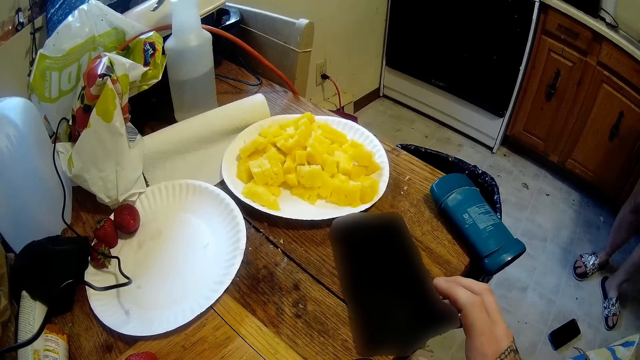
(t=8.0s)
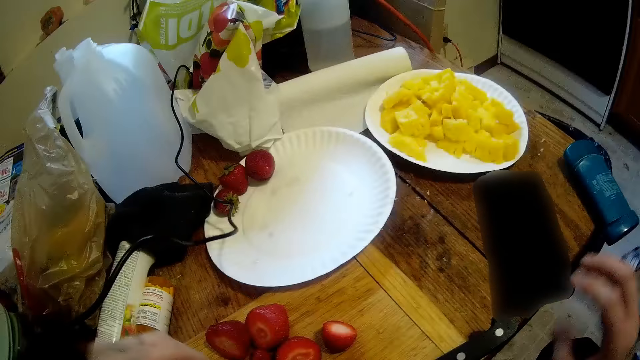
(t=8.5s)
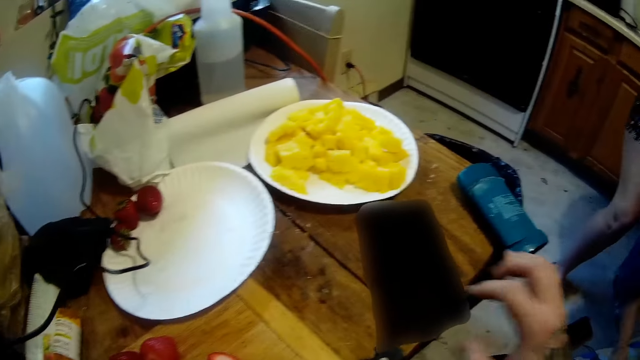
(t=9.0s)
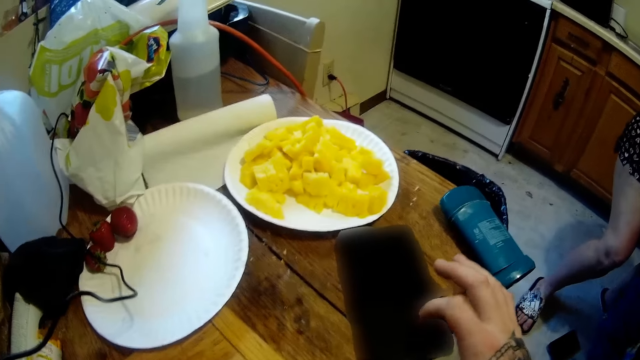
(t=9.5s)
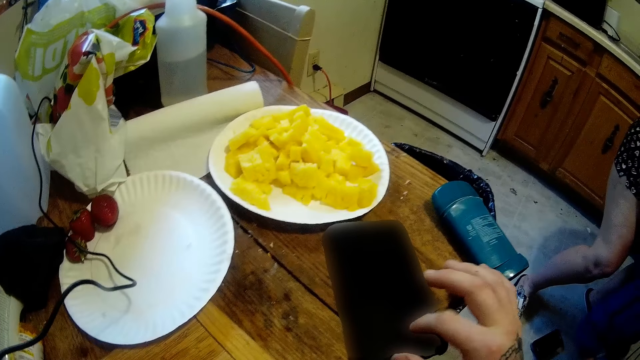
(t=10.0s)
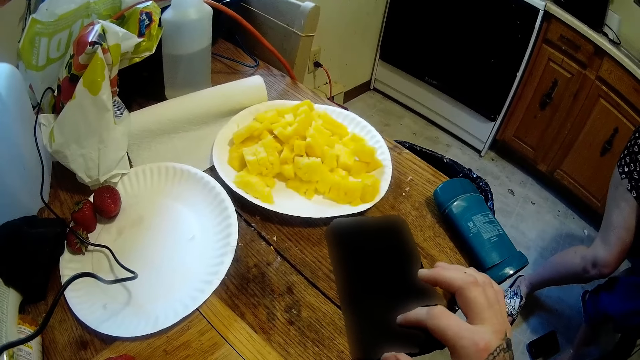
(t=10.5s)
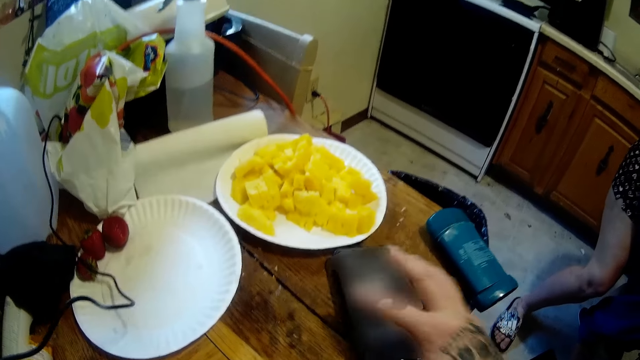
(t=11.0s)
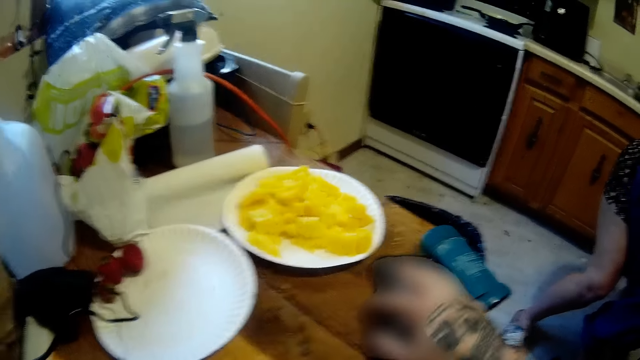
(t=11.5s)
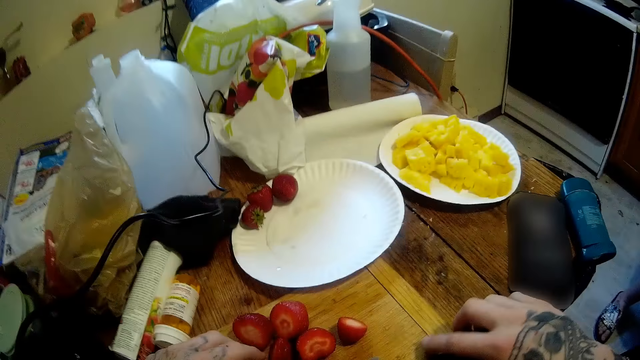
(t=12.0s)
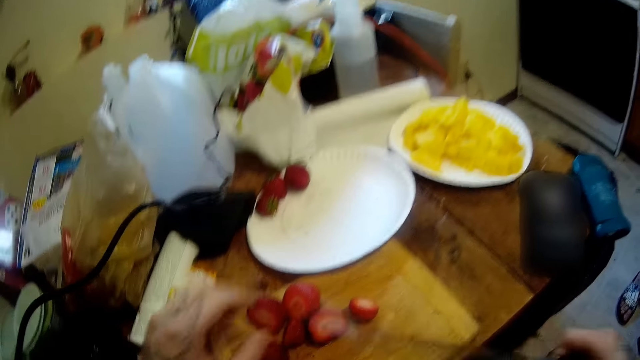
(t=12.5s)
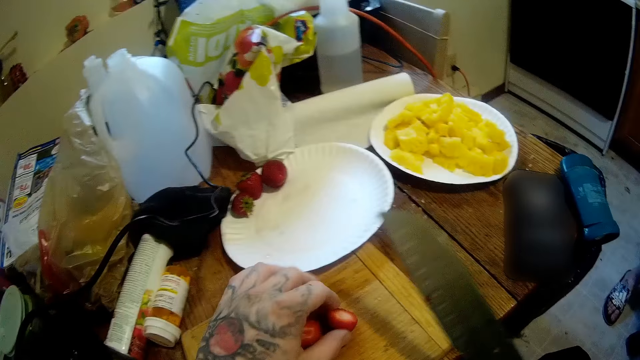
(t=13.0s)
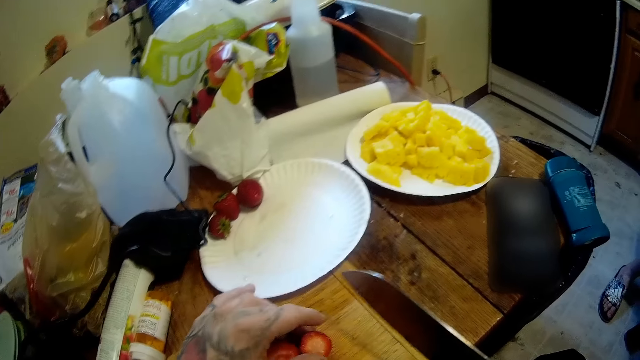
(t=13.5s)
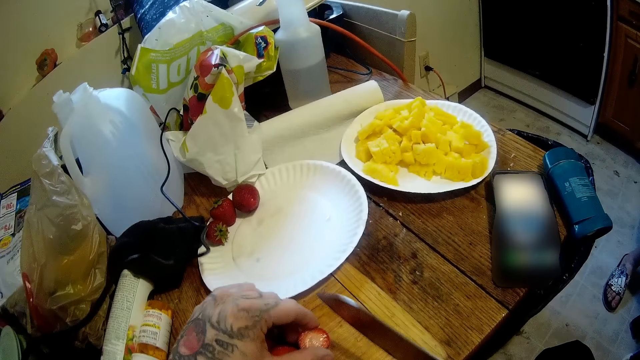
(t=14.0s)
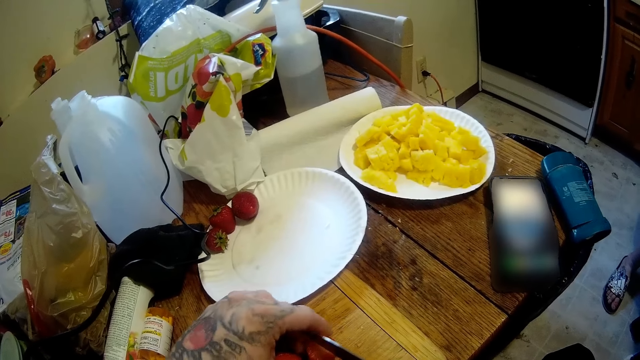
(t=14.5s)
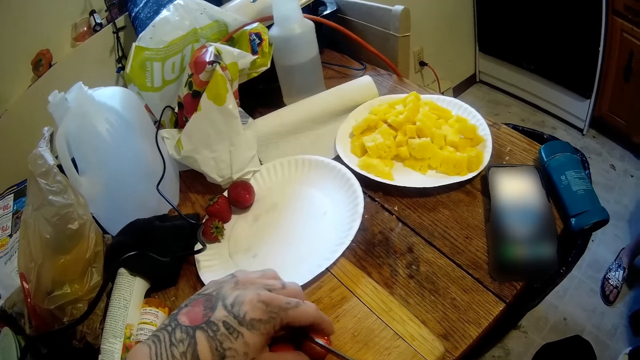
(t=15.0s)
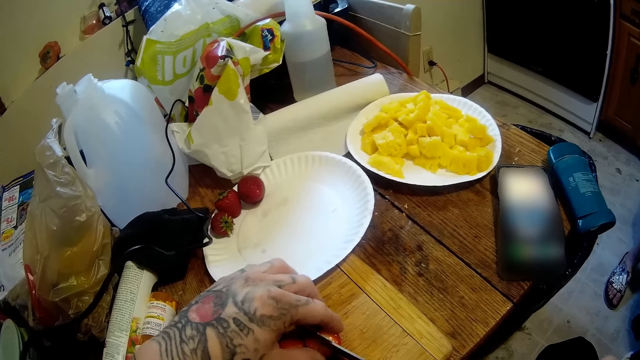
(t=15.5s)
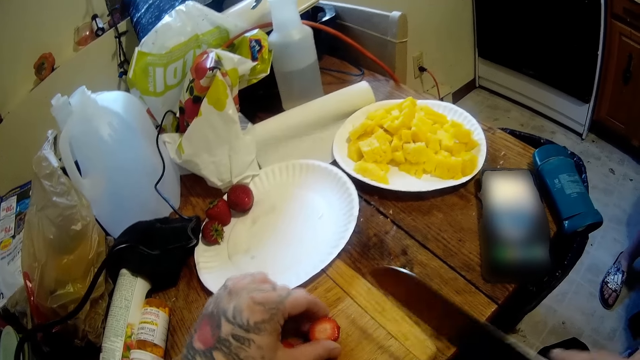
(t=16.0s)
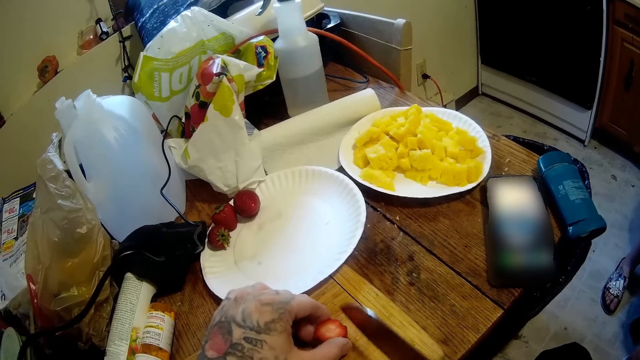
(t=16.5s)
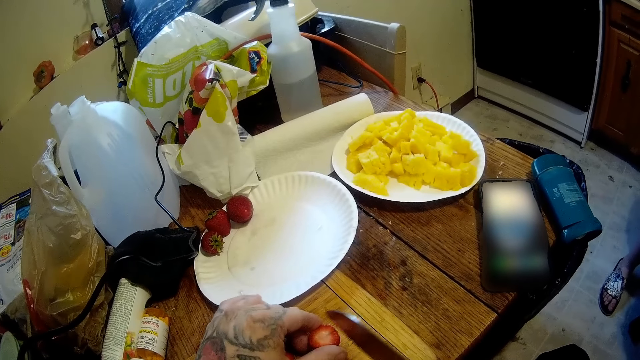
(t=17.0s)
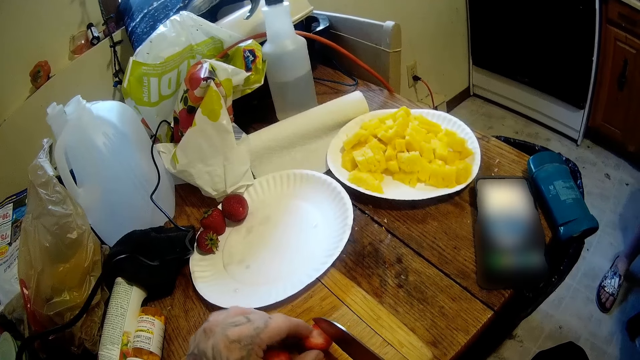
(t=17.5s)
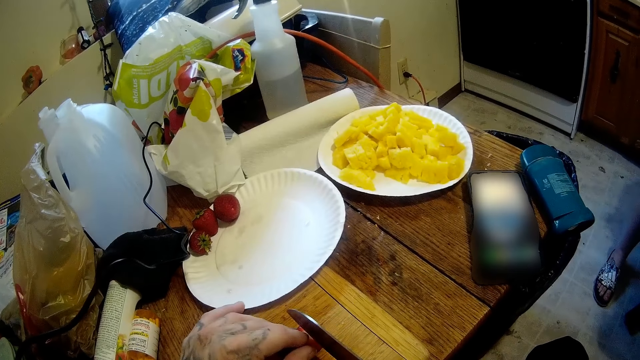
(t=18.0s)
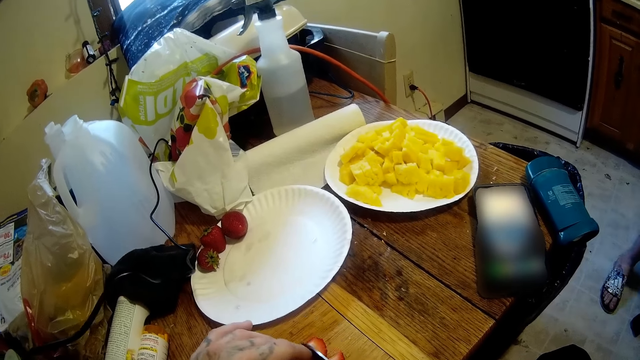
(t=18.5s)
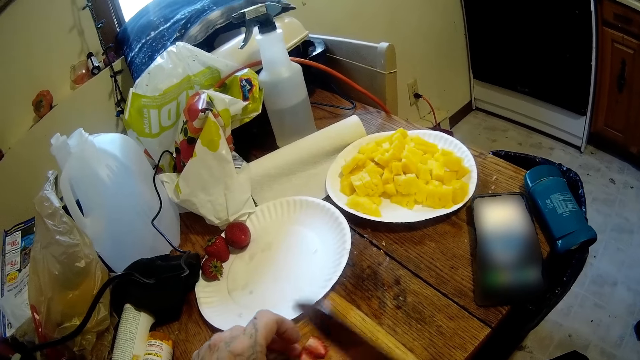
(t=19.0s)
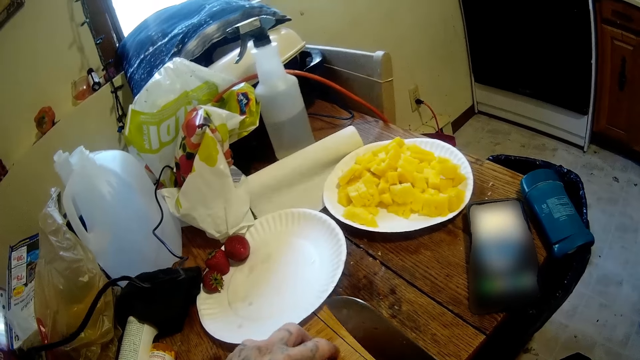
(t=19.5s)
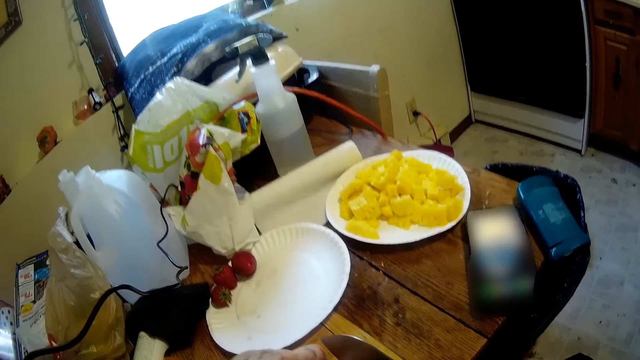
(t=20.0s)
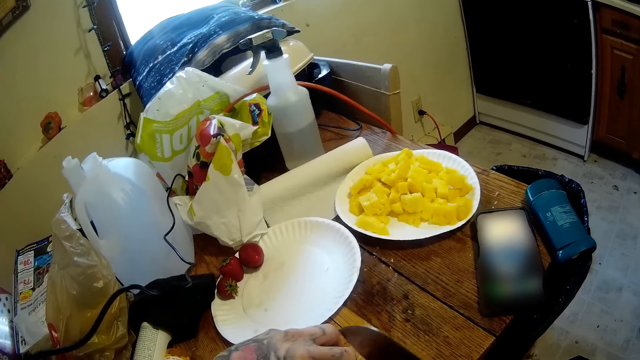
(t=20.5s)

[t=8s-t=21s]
A woman walks in the house. The camera wearer touches his phone. He shifts the phone on the table with his right hand. He takes the knife on the table with his right hand. He slices some berries into pieces on the table with the knife in his right hand.

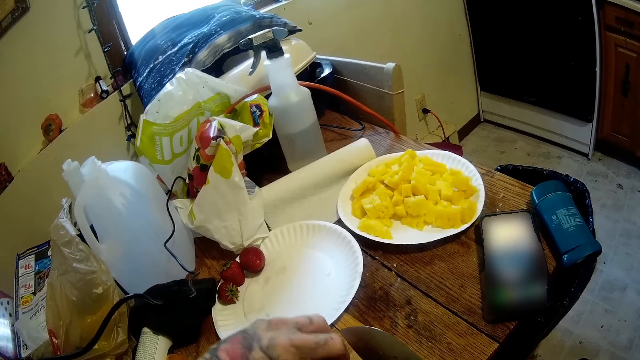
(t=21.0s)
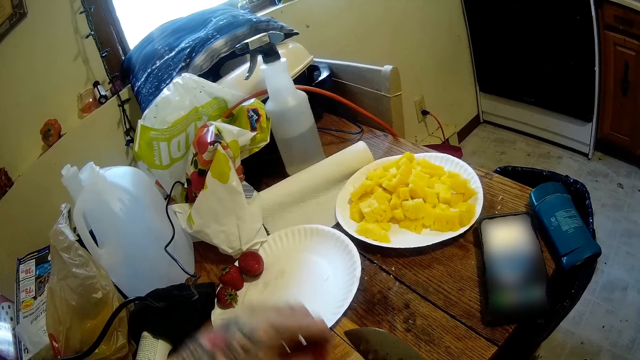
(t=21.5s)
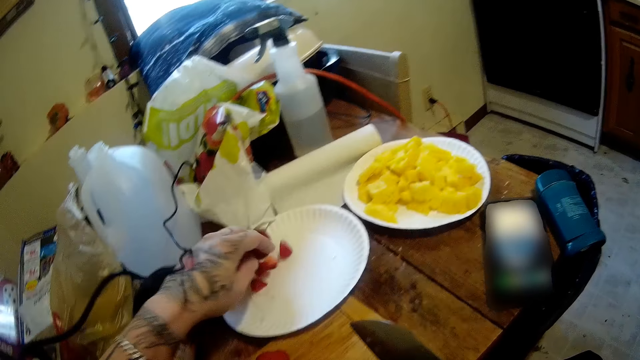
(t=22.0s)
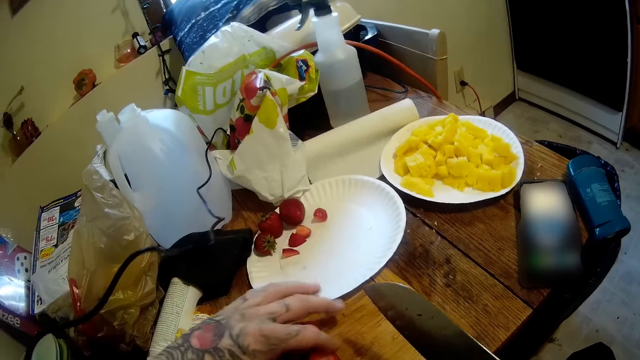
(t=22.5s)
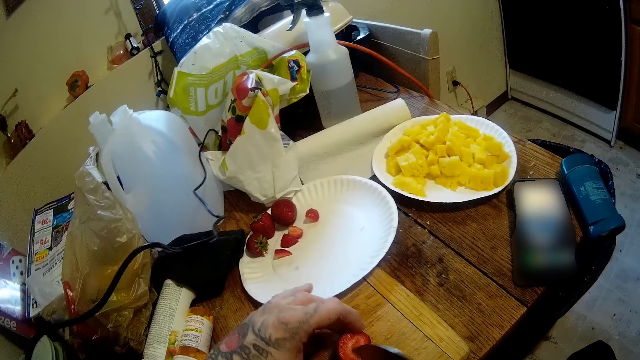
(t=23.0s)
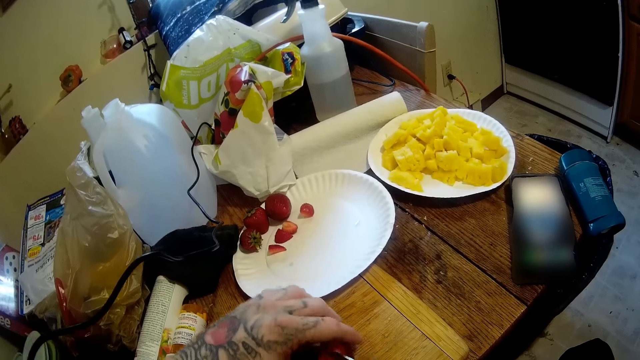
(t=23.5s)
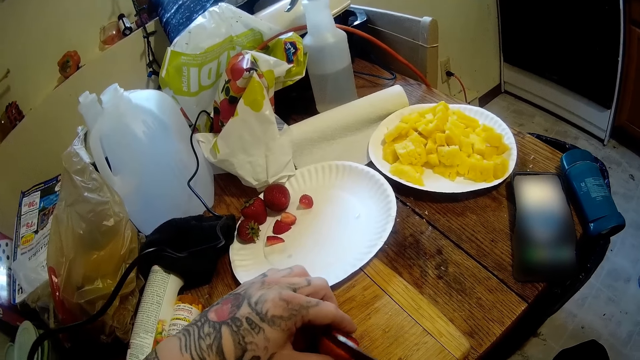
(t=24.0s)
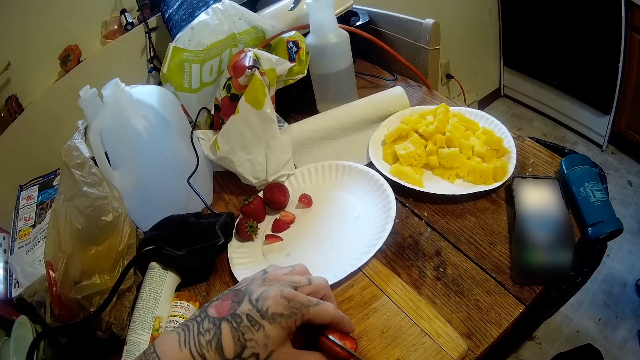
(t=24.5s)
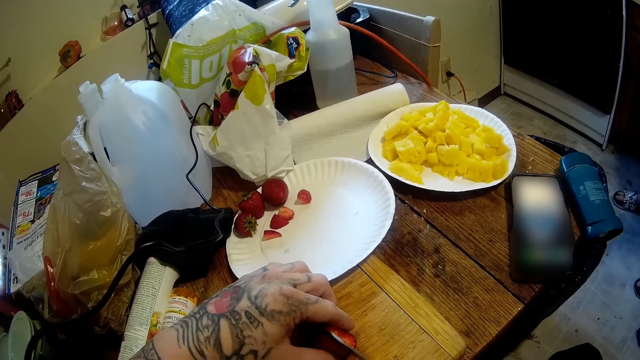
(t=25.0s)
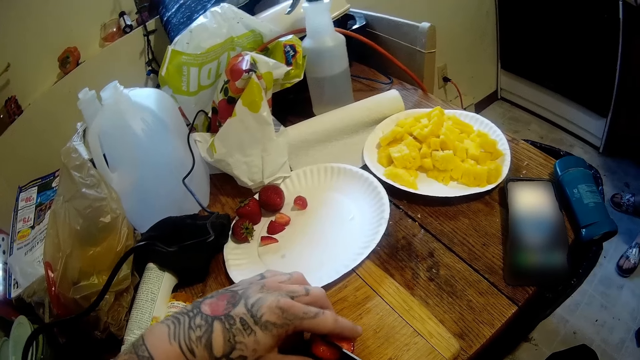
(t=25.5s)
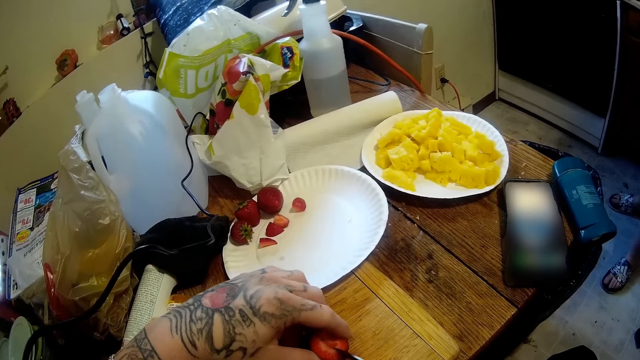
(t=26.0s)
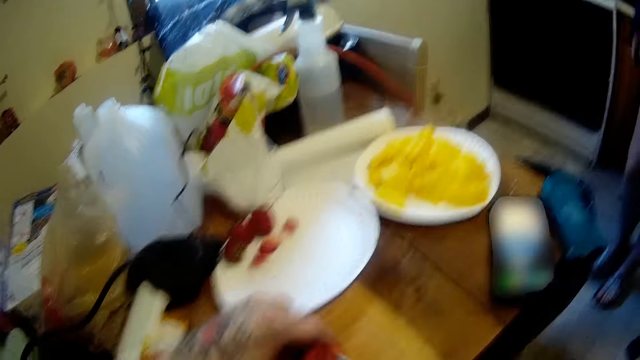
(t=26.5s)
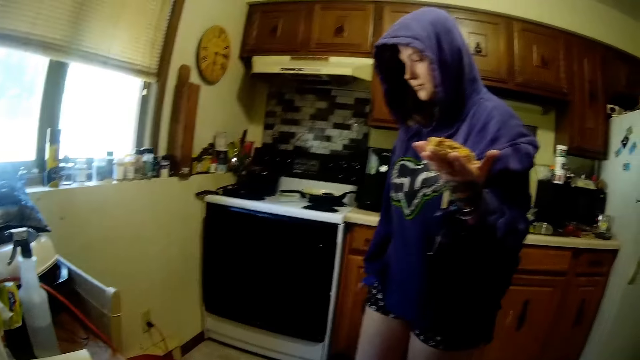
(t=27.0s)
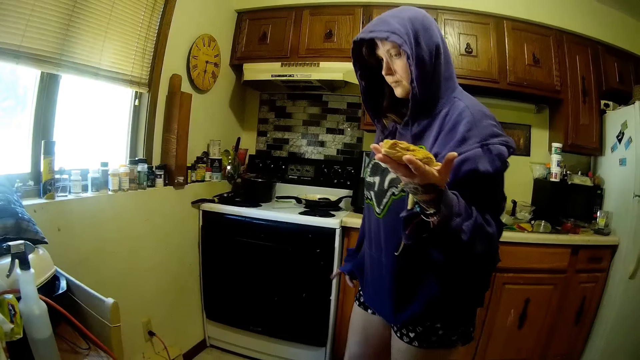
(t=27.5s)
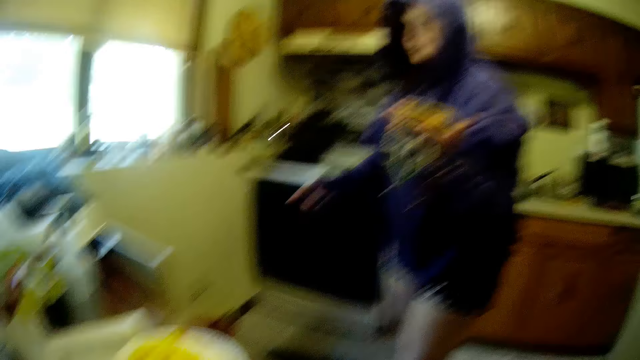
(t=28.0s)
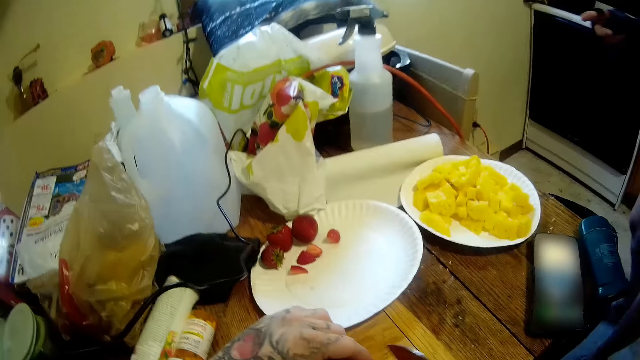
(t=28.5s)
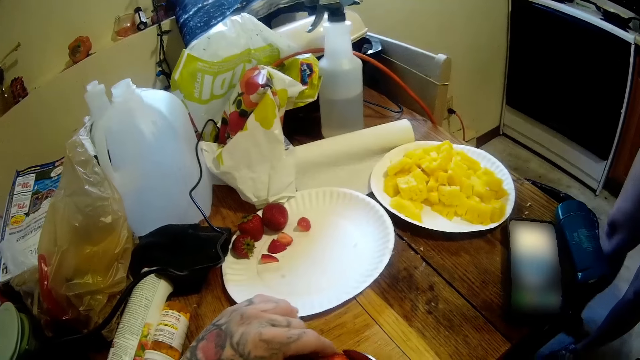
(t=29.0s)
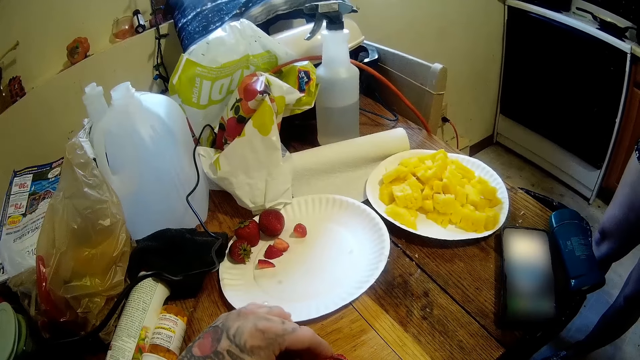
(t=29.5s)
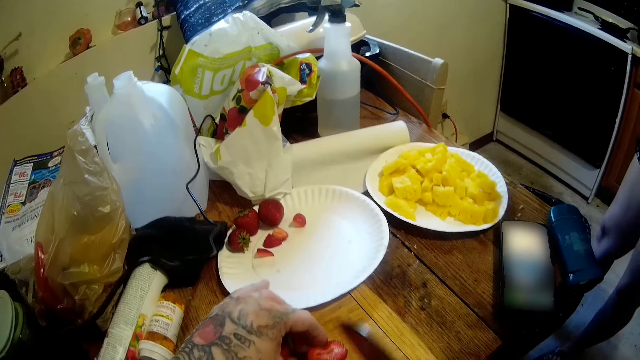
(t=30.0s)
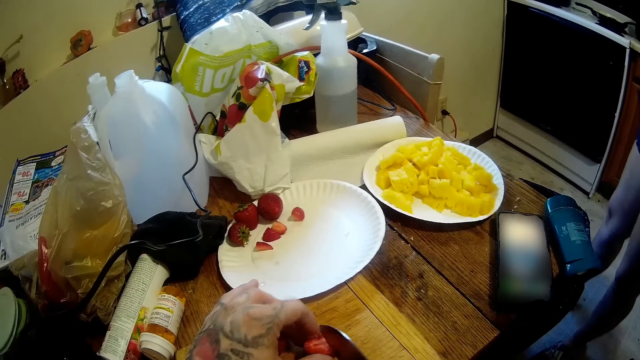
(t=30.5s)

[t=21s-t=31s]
The camera wearer places berries in the plate. They cut the berries into pieces. They interact with the woman.
